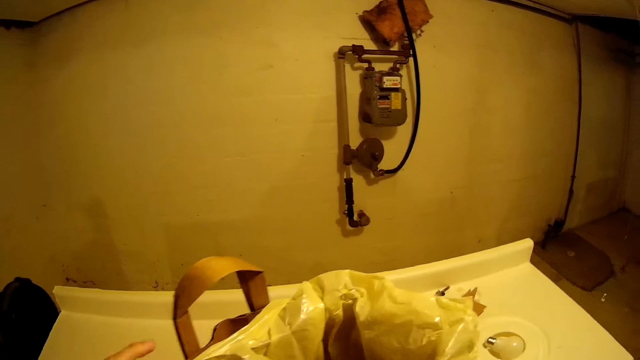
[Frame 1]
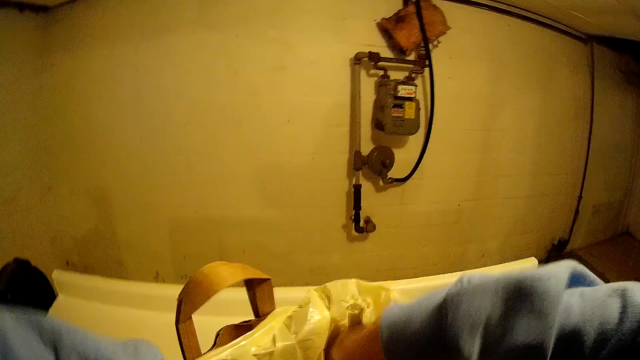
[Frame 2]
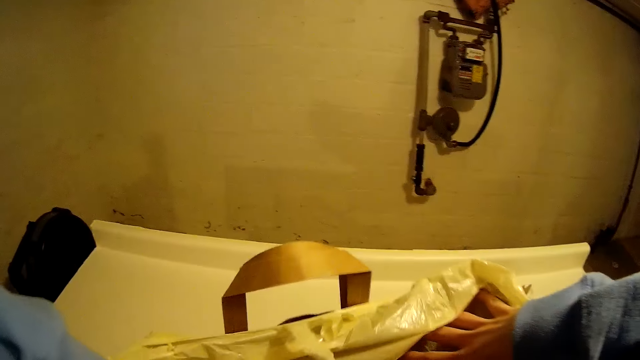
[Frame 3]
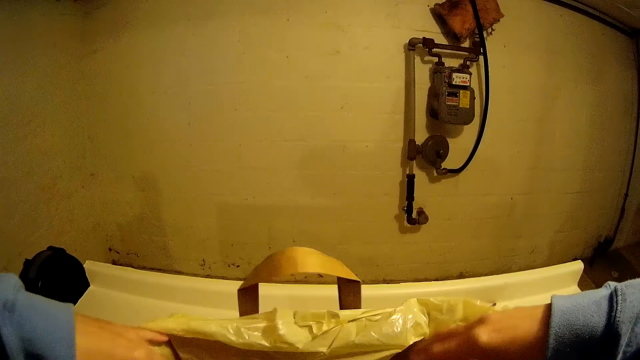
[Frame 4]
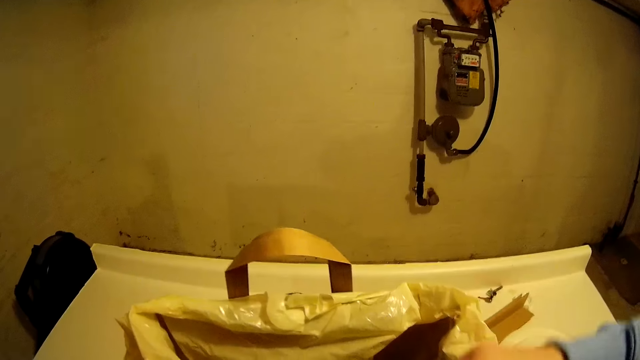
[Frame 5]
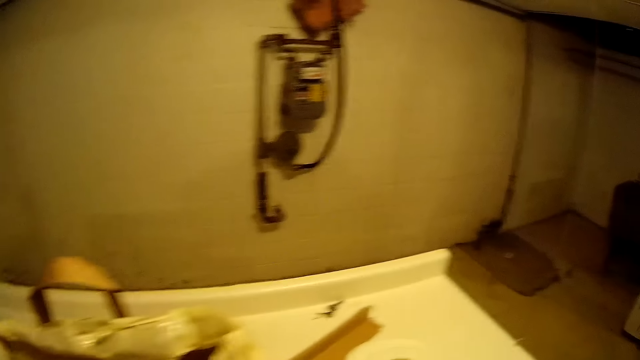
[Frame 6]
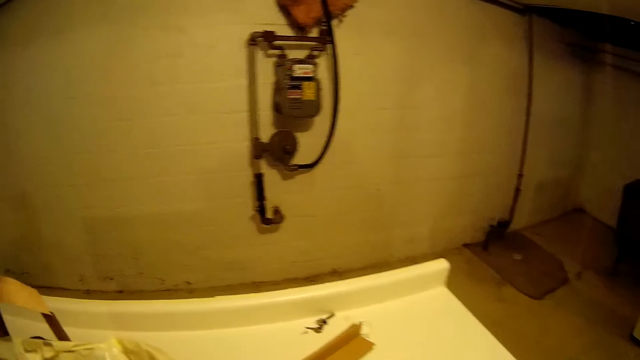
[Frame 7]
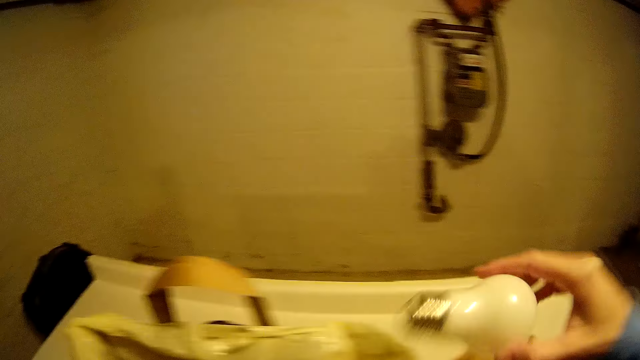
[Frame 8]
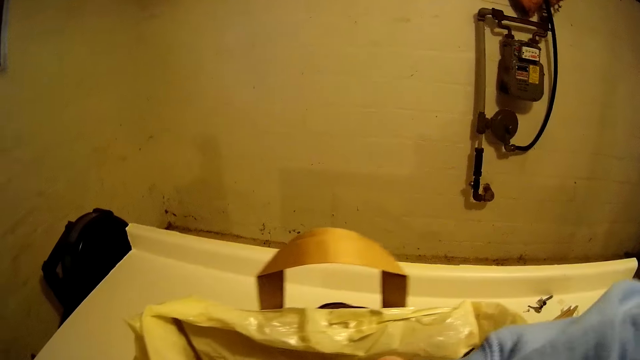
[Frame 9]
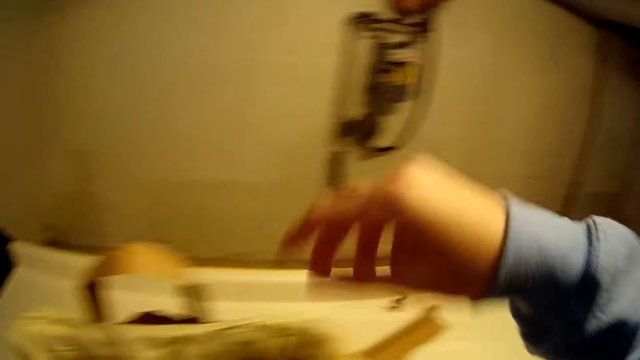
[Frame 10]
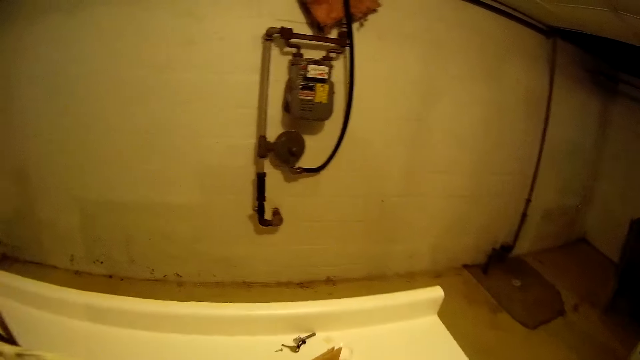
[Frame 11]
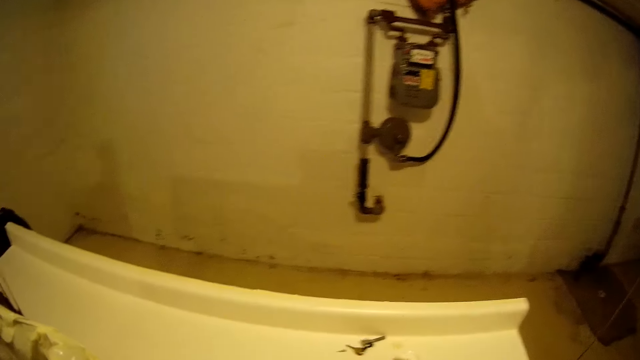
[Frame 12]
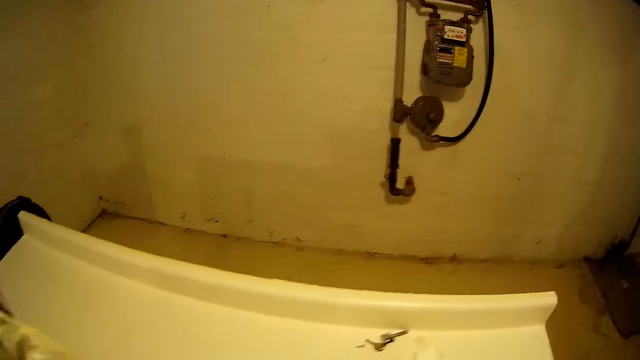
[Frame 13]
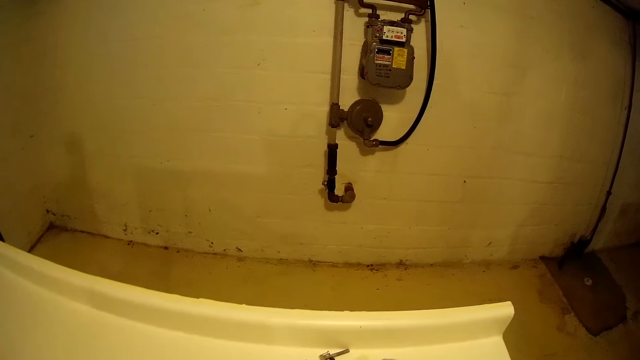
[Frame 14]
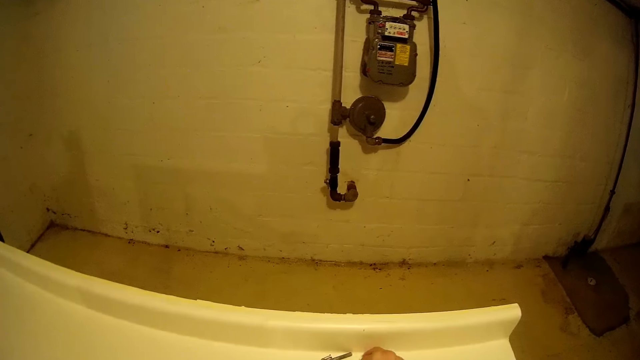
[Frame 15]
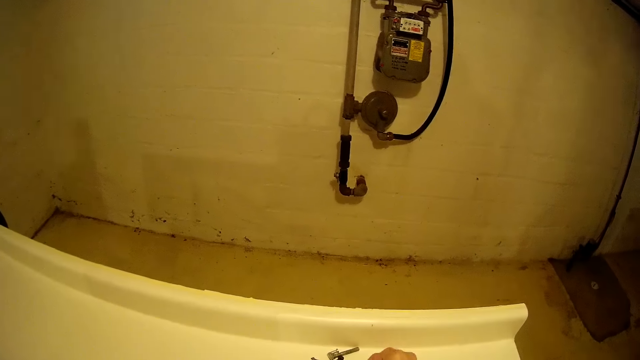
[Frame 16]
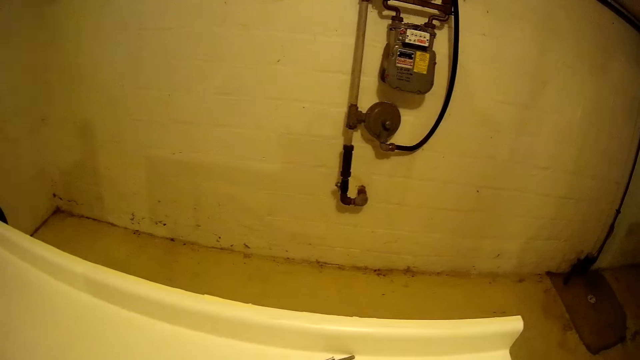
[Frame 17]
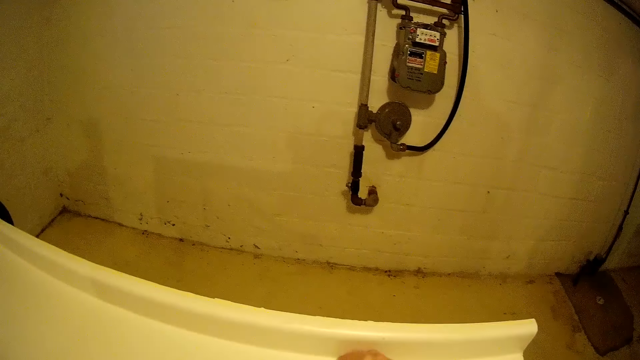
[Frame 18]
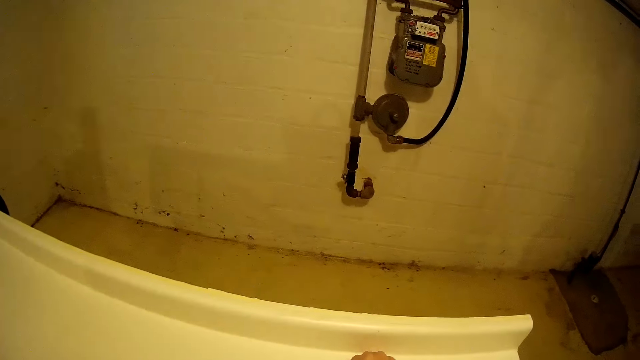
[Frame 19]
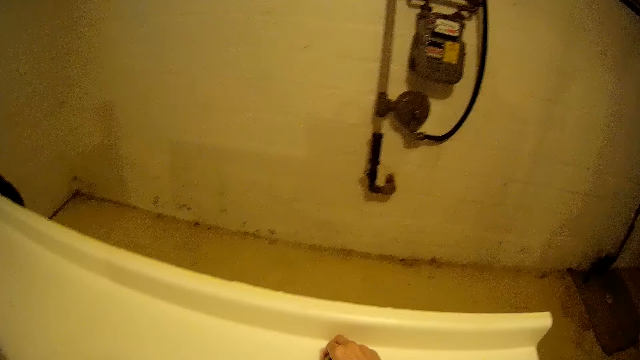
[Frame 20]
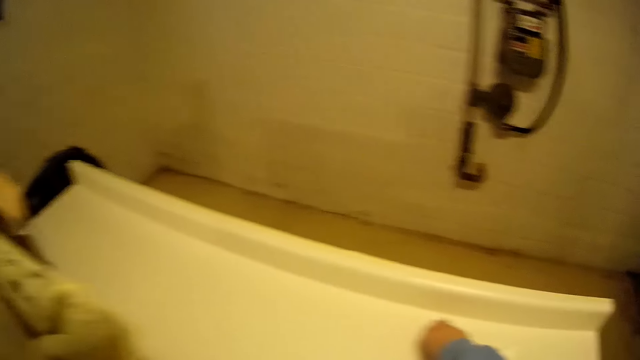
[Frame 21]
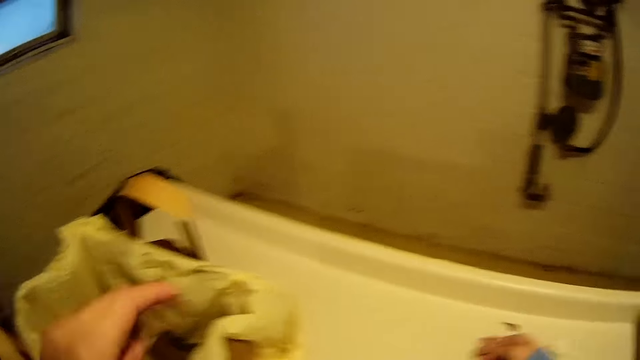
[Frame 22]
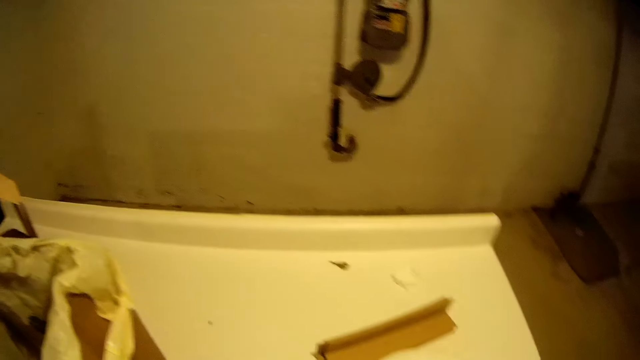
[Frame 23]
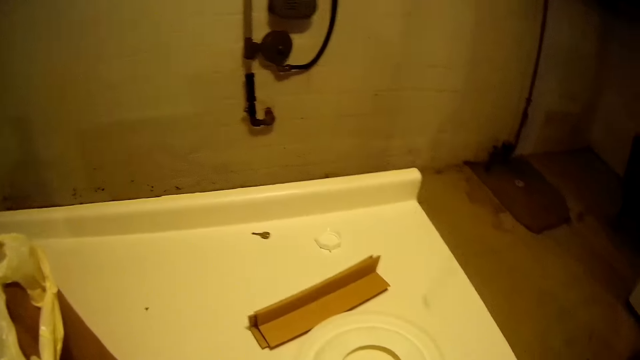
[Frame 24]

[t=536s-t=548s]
The camera wearer picks some dirt on the table with his right hand.

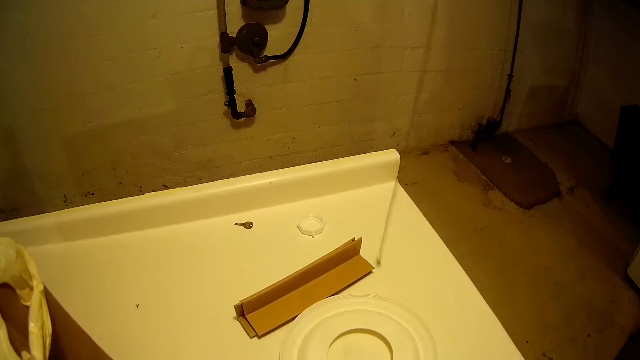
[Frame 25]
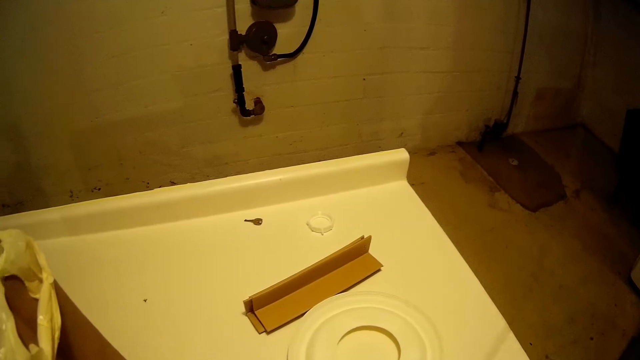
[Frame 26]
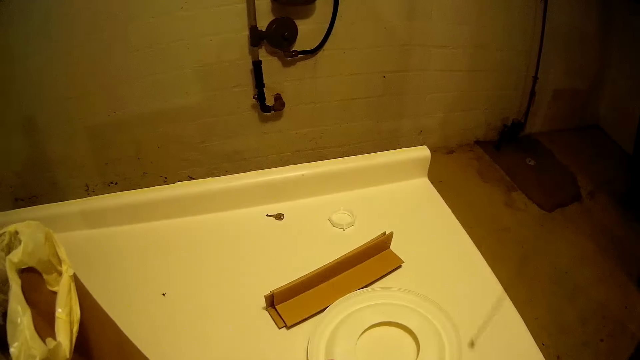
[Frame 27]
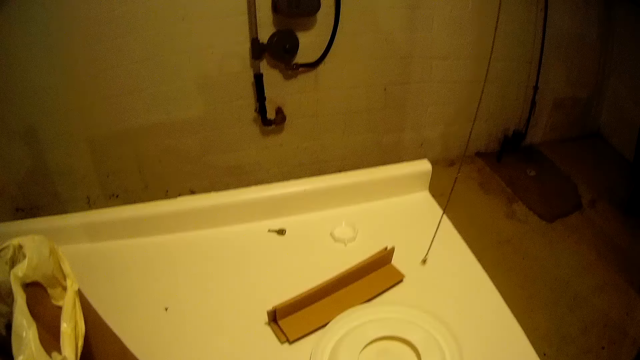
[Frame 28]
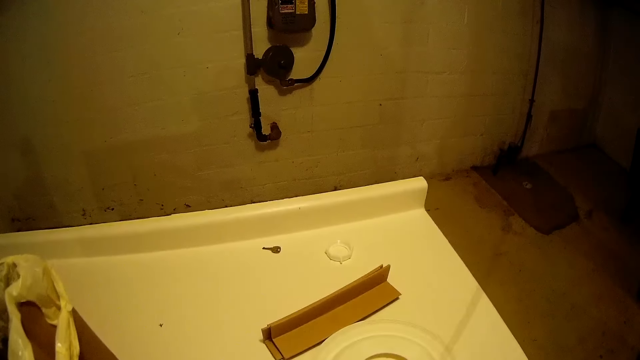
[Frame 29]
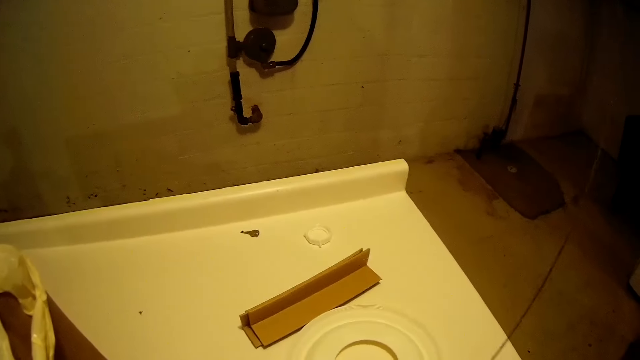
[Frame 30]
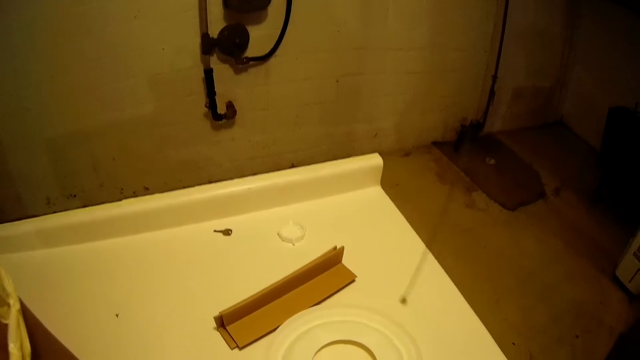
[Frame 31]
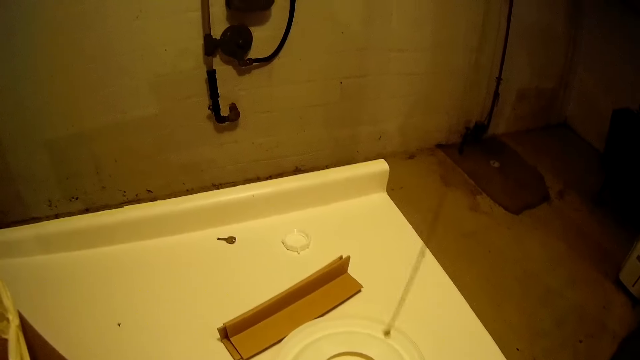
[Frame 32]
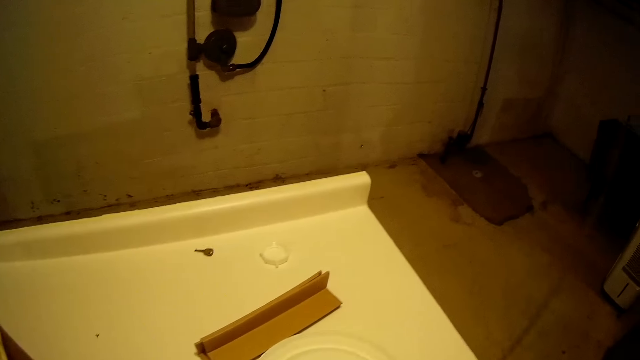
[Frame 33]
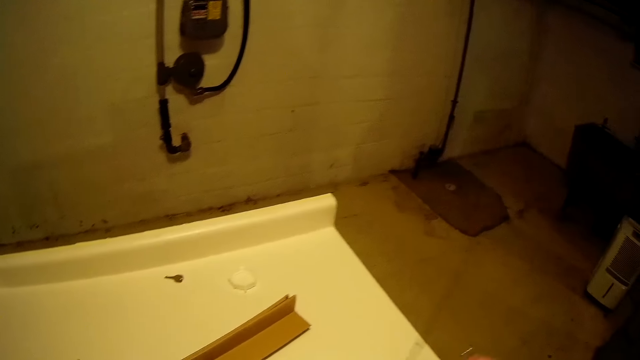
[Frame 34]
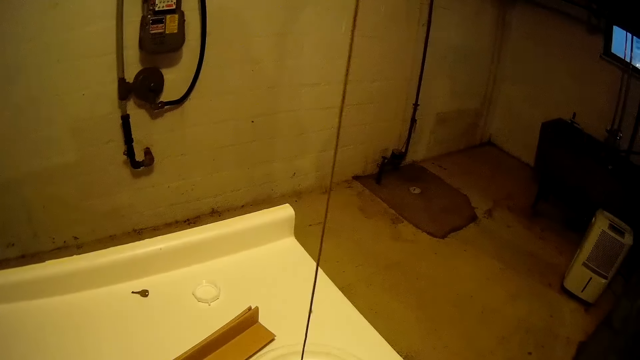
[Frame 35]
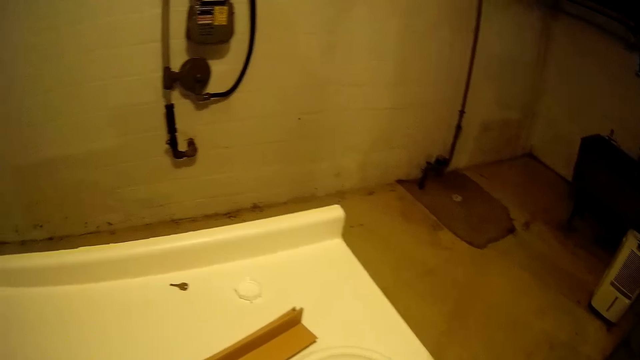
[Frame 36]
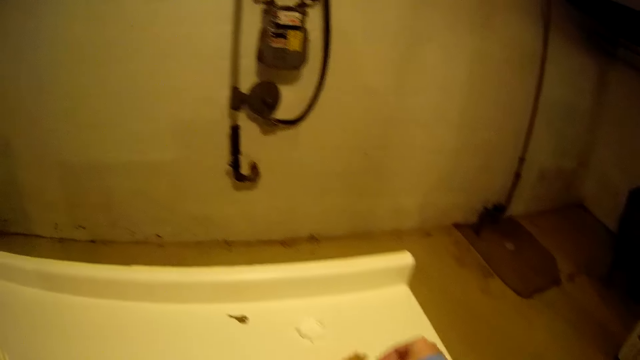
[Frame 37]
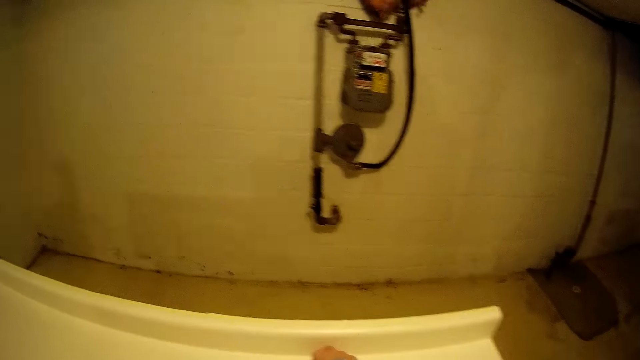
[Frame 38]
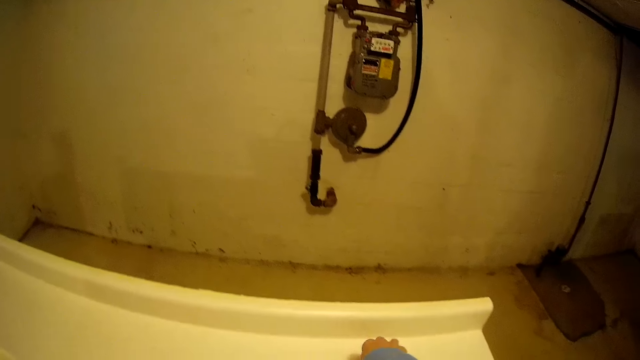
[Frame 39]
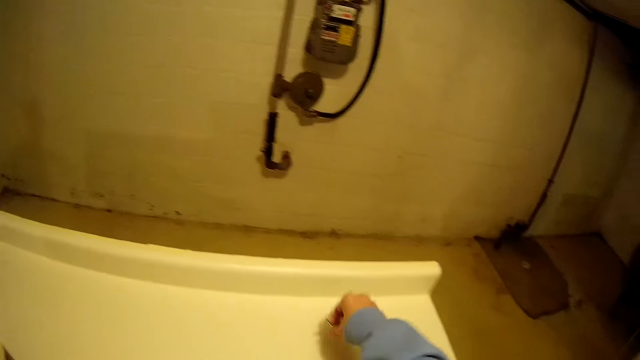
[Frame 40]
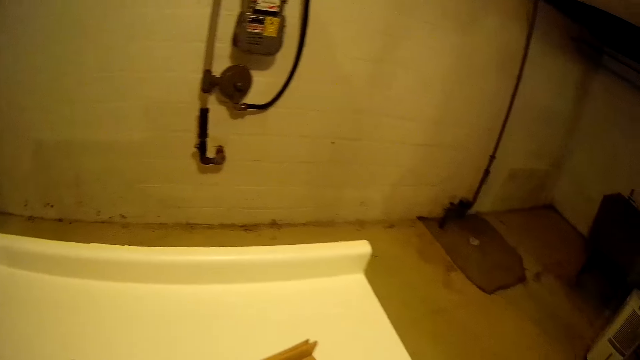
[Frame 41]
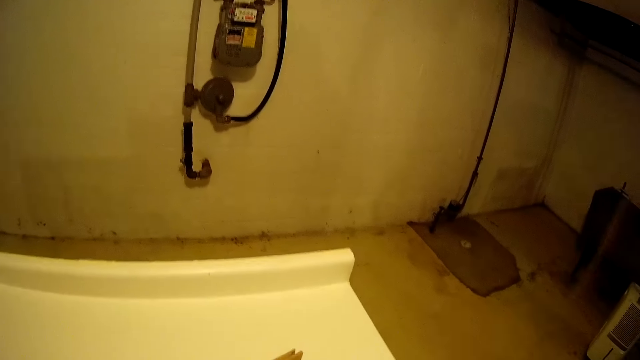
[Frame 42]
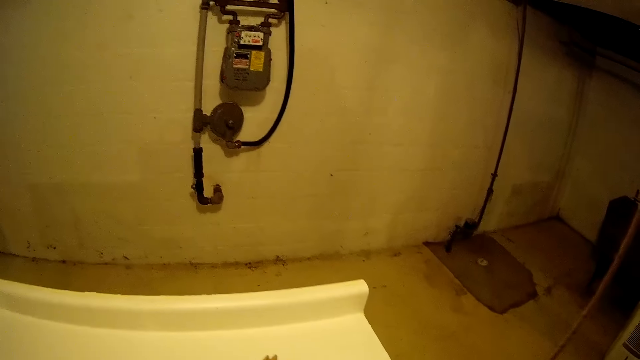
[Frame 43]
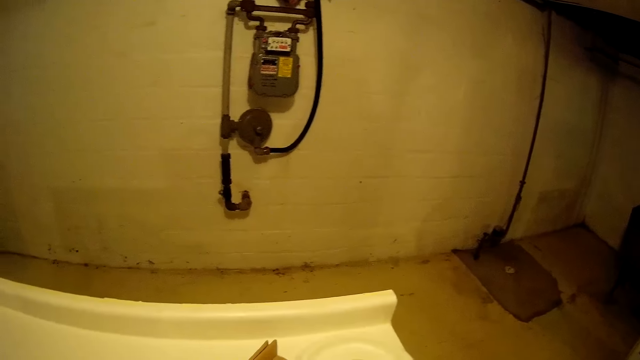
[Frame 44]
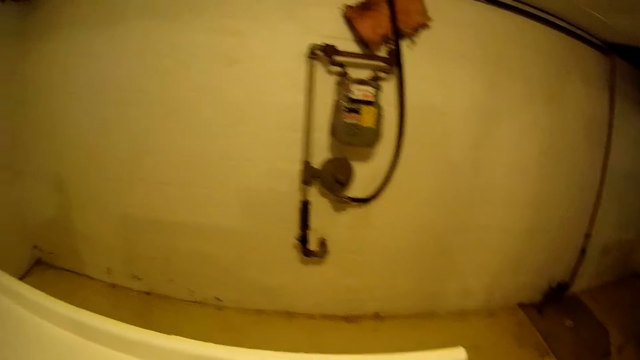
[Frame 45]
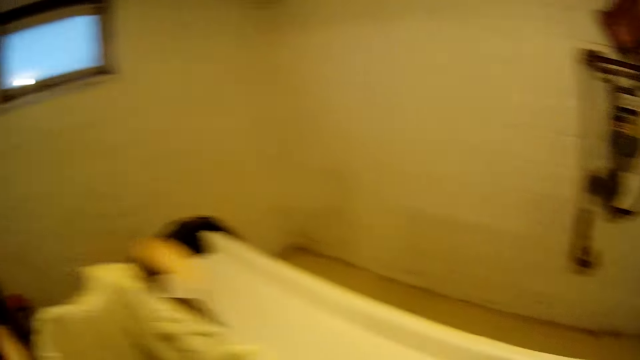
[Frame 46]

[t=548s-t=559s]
The camera wearer raises a thread. He picks a key on the table with his right hand.
